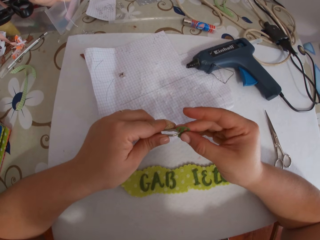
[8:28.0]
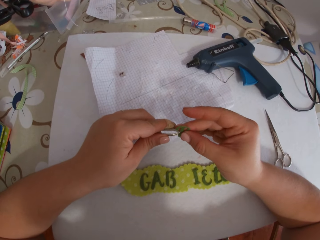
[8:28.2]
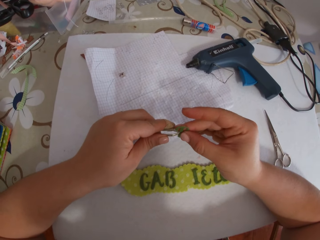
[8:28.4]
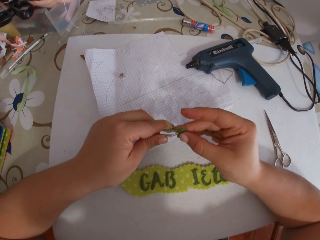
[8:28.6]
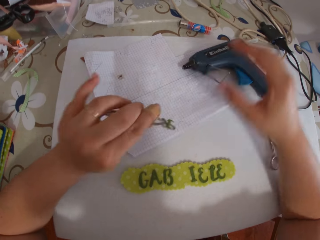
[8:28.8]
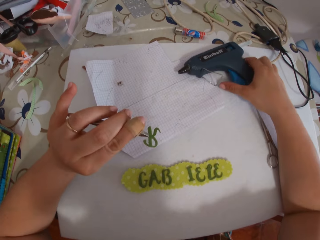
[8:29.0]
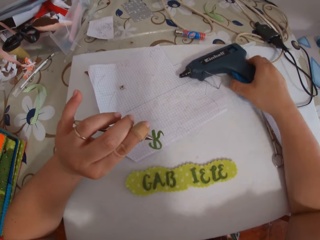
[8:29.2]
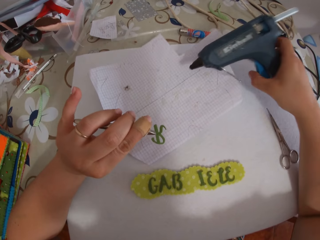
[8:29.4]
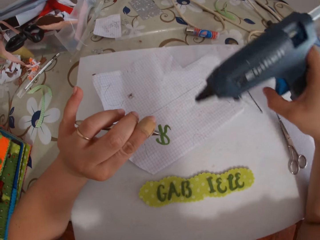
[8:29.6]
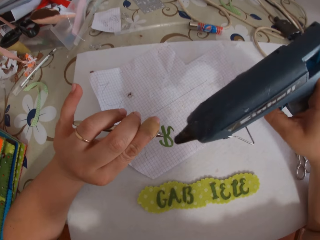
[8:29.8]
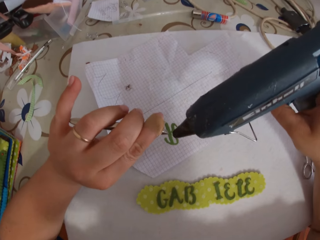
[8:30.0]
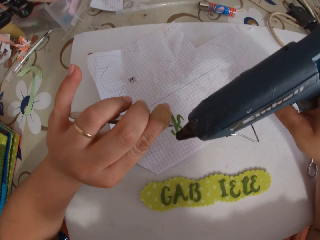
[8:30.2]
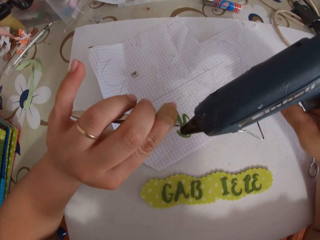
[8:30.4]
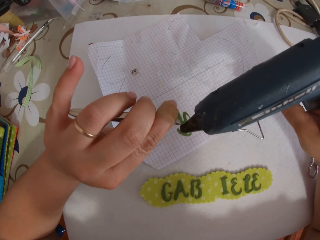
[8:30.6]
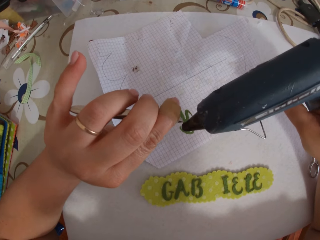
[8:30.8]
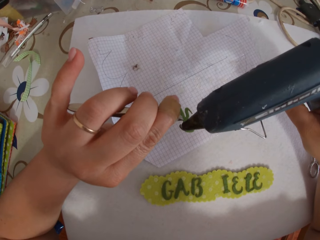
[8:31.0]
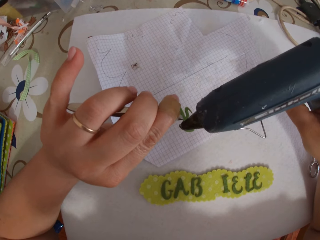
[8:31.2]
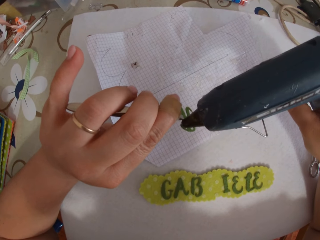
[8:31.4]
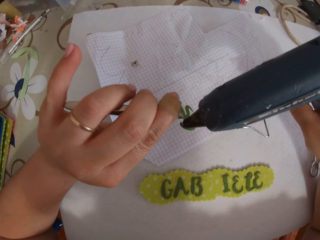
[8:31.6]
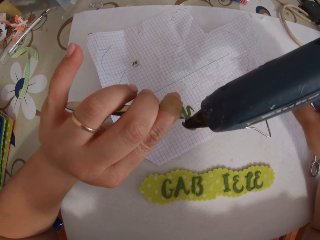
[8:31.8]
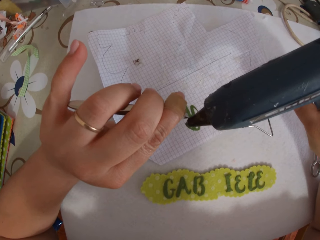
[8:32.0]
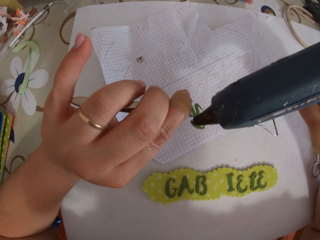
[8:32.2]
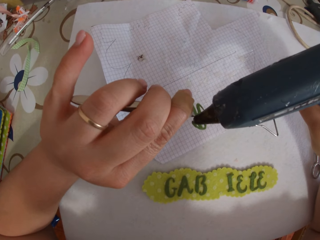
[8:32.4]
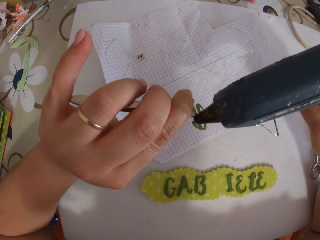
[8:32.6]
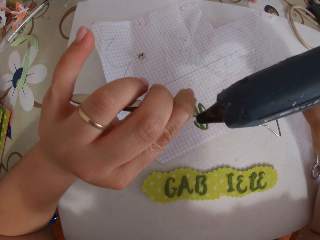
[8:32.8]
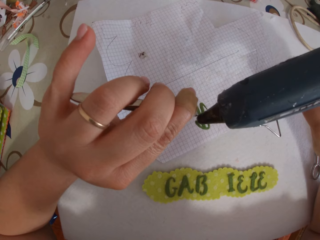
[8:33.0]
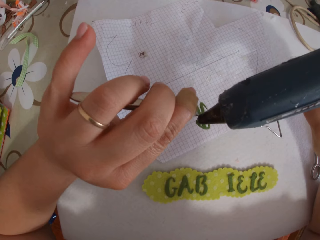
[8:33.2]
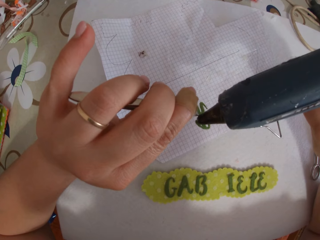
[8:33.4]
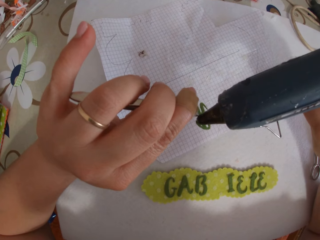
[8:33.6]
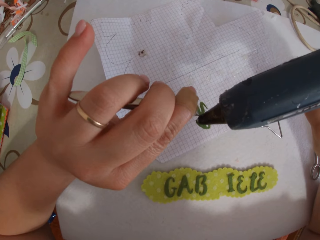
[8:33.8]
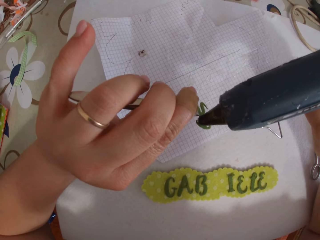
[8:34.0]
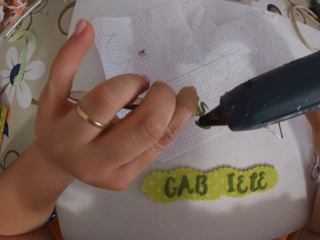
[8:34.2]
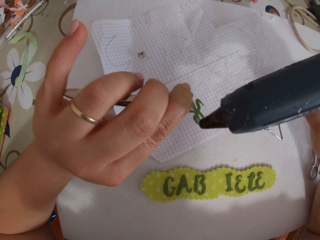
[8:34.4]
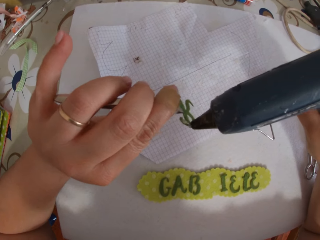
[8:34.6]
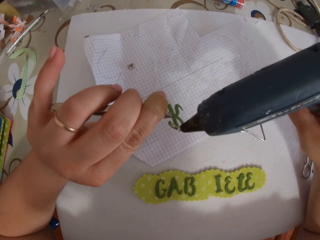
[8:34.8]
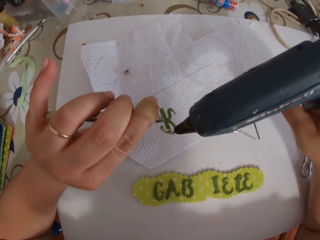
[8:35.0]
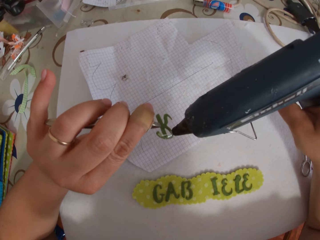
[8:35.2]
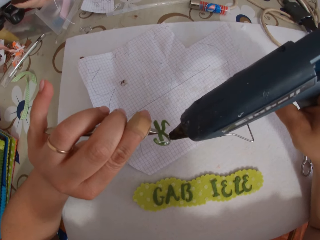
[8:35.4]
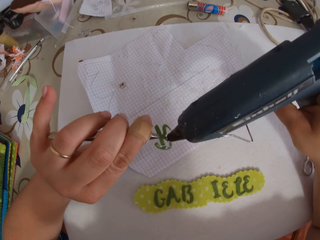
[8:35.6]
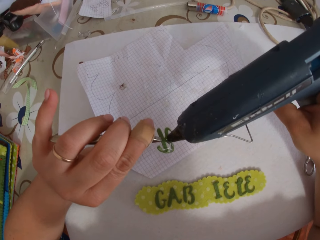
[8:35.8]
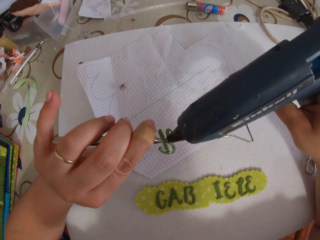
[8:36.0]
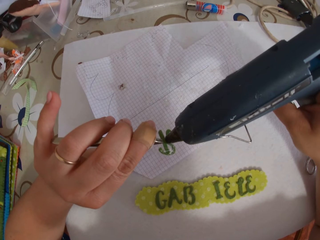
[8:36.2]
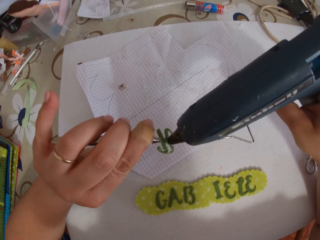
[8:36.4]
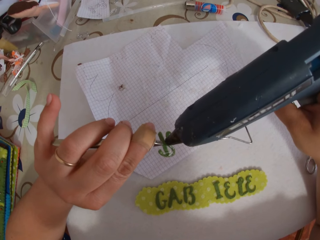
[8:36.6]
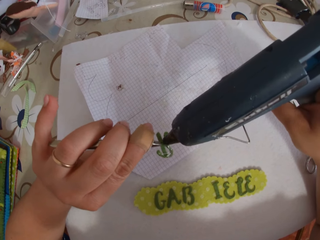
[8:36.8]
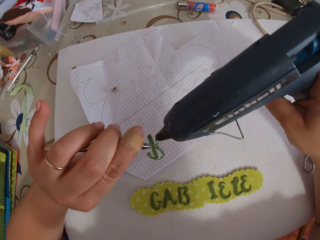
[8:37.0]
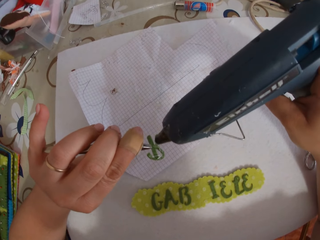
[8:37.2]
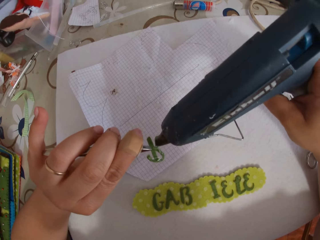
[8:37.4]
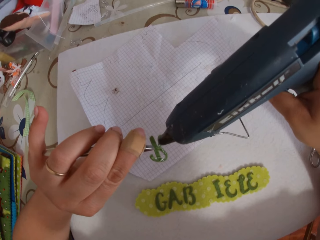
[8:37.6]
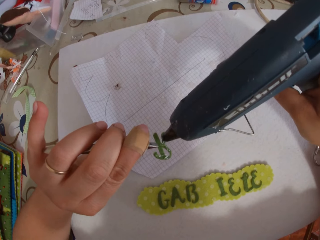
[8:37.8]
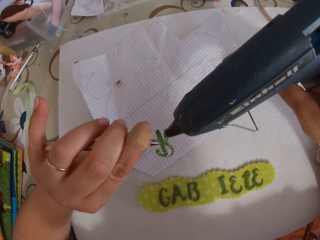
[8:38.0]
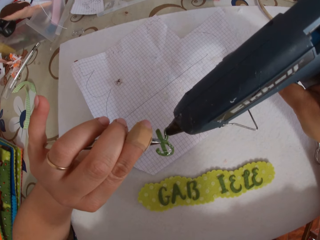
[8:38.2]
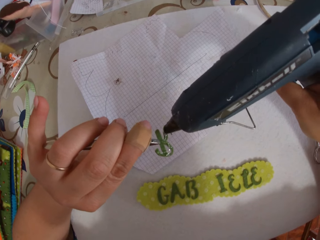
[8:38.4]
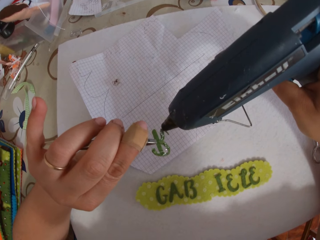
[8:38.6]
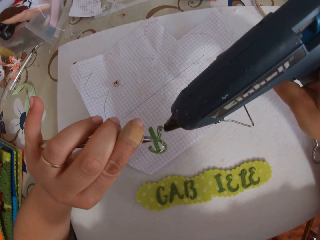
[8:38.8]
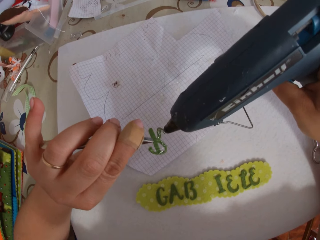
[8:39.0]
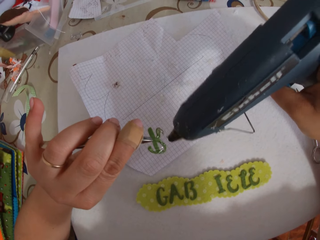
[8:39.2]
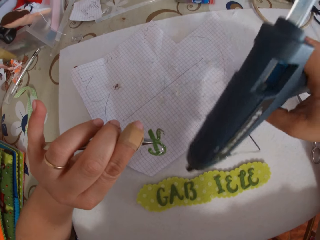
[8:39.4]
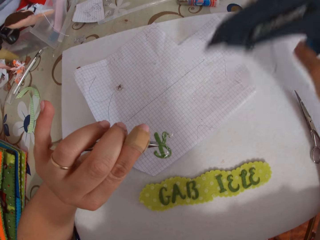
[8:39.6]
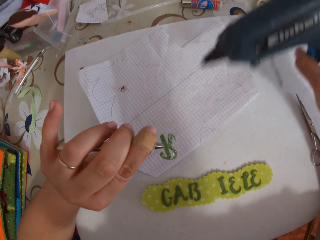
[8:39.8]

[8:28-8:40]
The camera wearer clips the letter. She picks the glue gun on the cardboard with her right hand. She places glue on the letter R with the glue gun on her right hand. She applies glue on the letter.

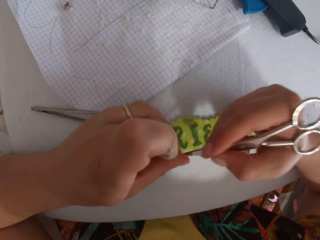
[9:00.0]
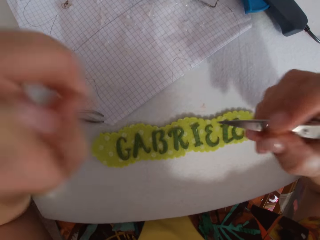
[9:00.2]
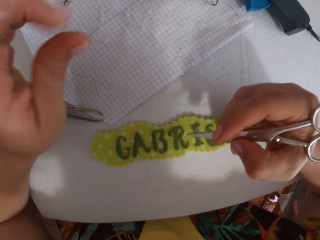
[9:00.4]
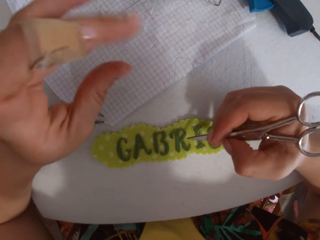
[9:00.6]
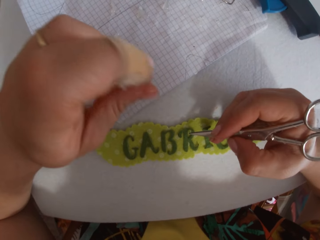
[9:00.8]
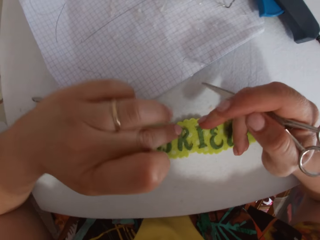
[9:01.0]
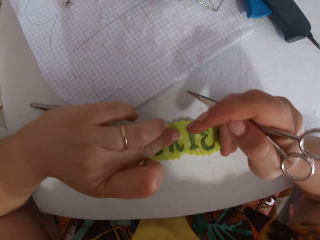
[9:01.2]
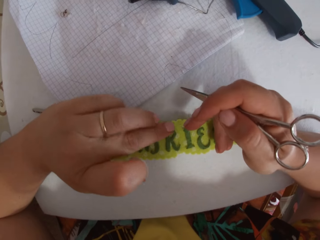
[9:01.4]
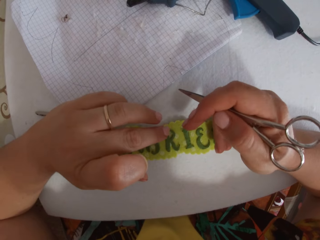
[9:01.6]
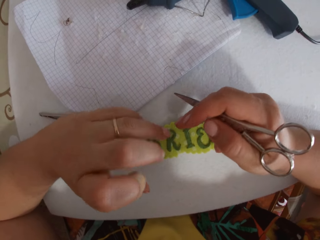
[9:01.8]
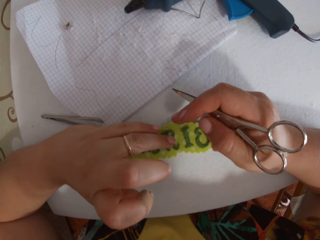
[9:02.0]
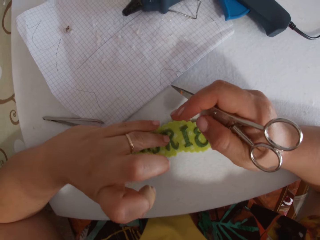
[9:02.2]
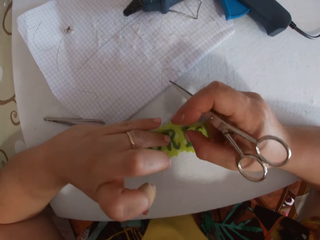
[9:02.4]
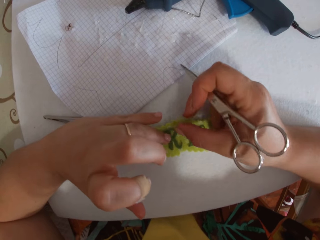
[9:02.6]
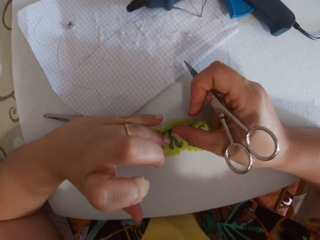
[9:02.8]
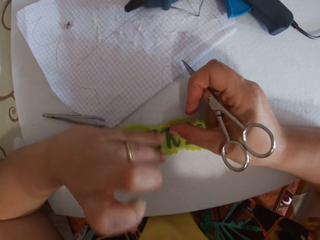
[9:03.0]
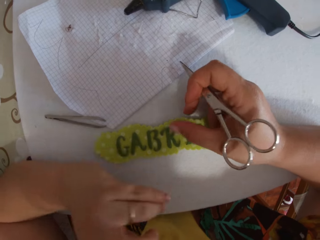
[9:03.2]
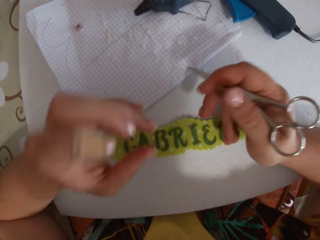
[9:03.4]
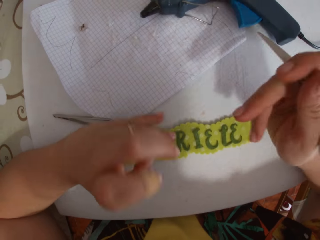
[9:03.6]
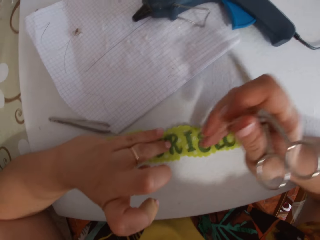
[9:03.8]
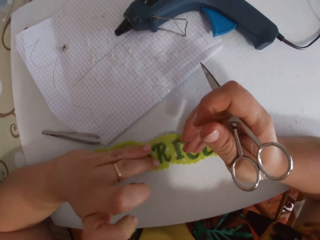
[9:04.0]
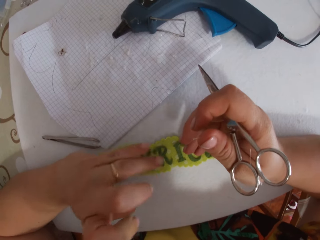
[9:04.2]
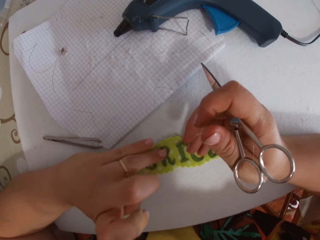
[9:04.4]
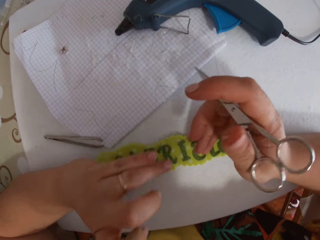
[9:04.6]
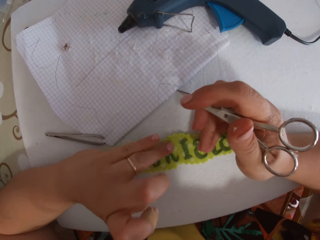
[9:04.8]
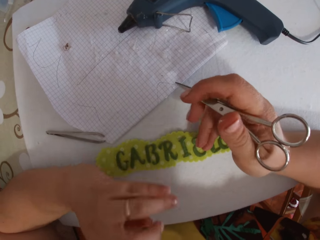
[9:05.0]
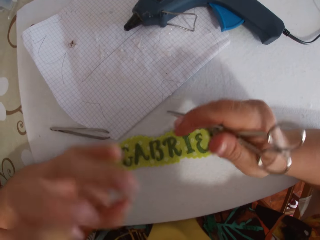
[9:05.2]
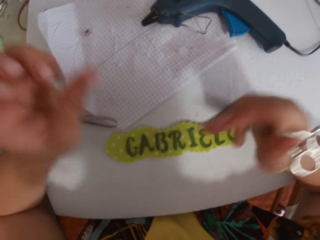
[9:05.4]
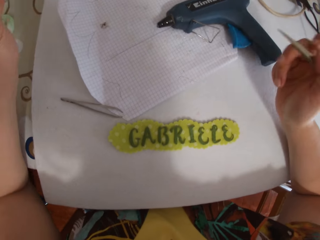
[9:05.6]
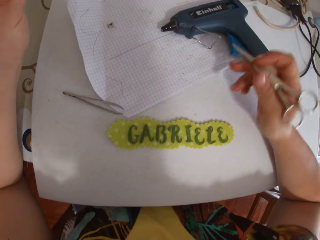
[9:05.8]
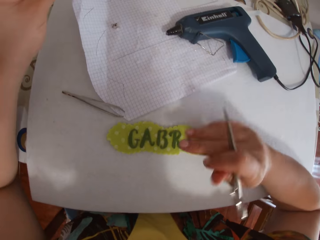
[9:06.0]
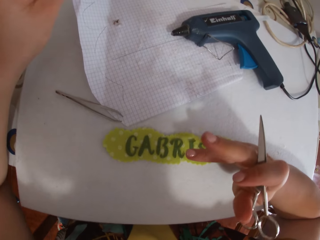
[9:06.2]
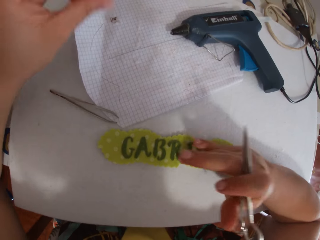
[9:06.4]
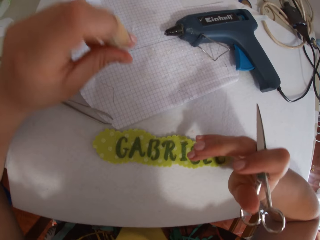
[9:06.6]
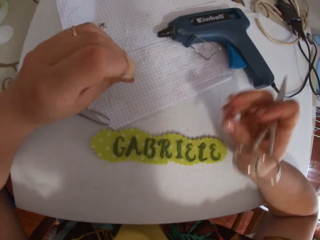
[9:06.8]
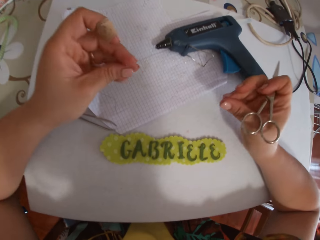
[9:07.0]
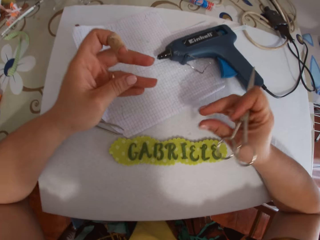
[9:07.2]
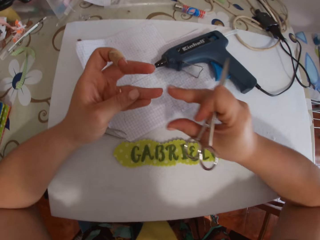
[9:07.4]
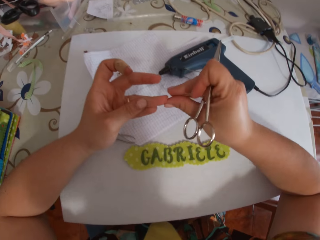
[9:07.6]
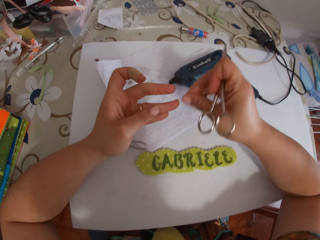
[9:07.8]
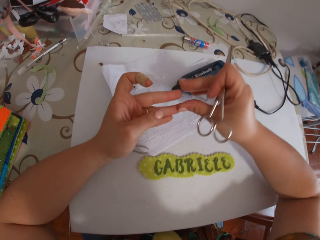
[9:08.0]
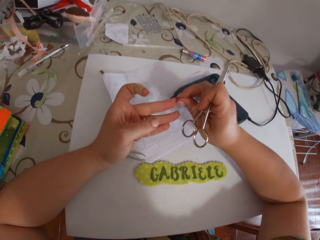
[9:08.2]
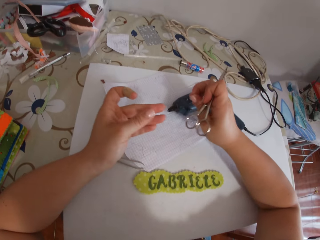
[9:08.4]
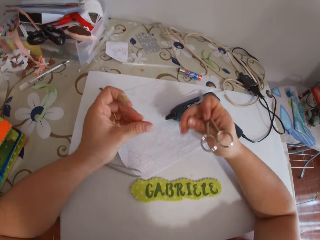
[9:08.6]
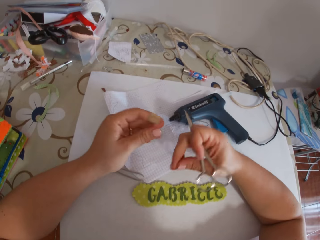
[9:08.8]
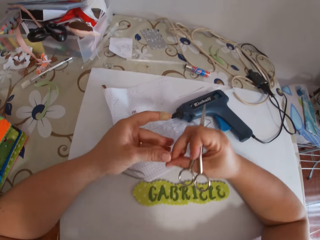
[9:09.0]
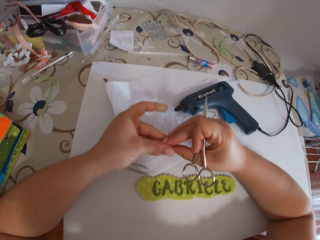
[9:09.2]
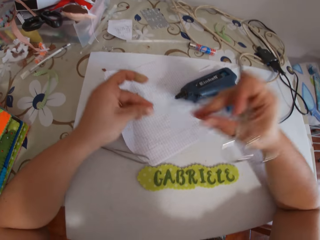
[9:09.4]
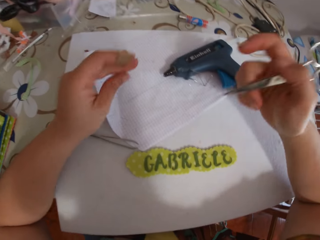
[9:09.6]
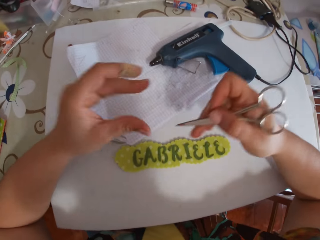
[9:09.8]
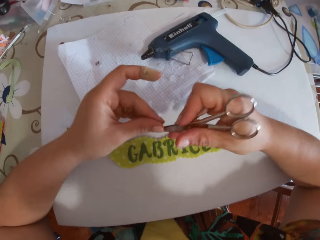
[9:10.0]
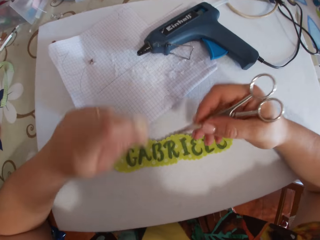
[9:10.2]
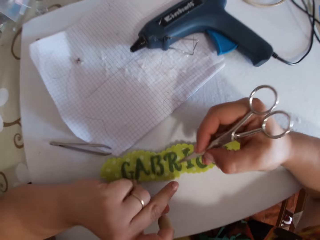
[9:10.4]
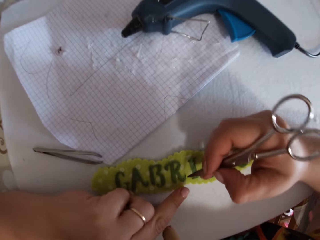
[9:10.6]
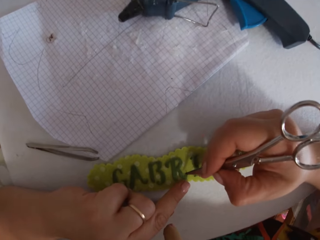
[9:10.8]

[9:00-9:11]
The camera wearer cleans glue on the scissors with her left hand. She aligns the letter on the name tag. She holds down the letter R on the sticker with her left hand. She holds down the letter R on the sticker with her right hand. She holds down the letter R on the sticker with her left hand. She holds down the letter R on the sticker with her right hand. She cleans glue off her left hand with her right hand. She cleans glue off her right hand with her left hand. She cleans glue off the scissors with her left hand.
